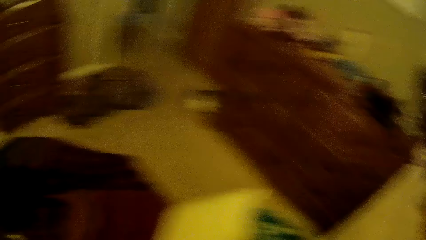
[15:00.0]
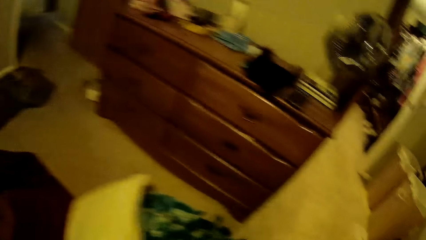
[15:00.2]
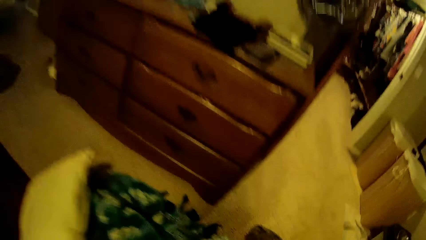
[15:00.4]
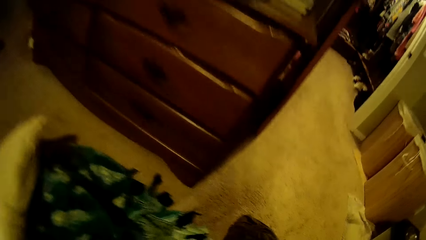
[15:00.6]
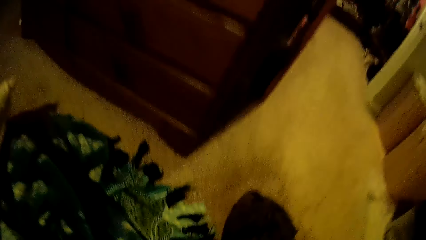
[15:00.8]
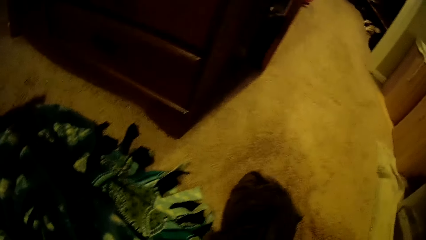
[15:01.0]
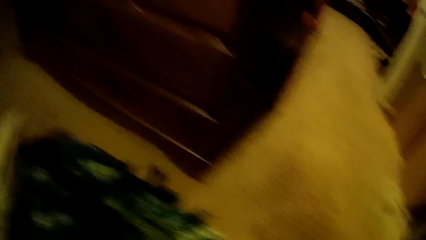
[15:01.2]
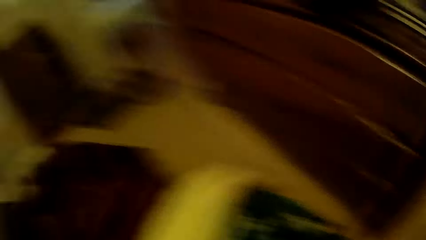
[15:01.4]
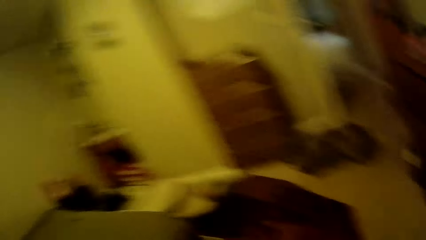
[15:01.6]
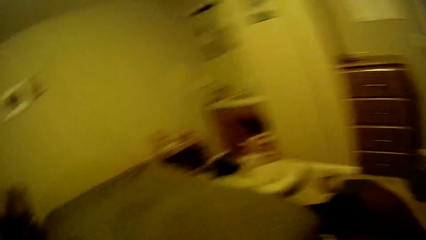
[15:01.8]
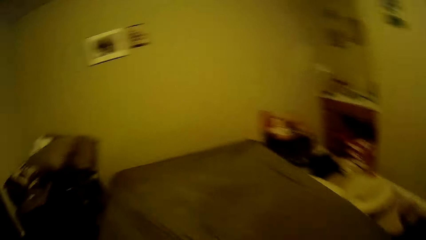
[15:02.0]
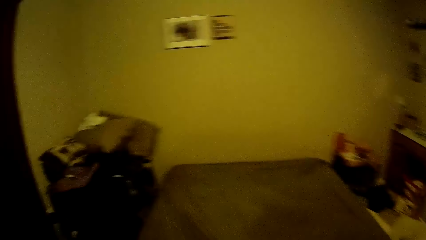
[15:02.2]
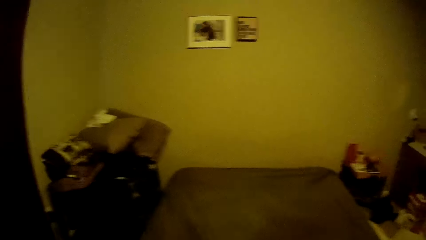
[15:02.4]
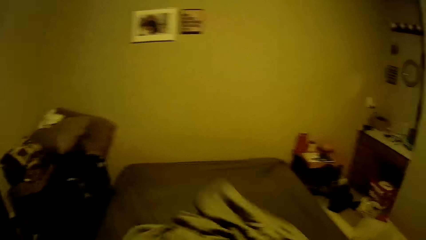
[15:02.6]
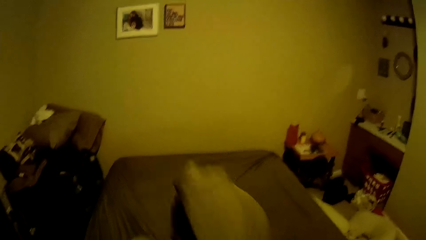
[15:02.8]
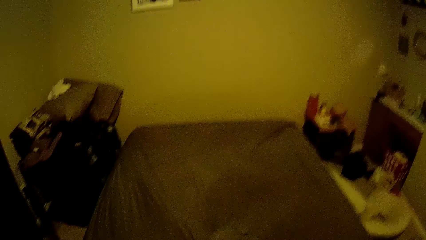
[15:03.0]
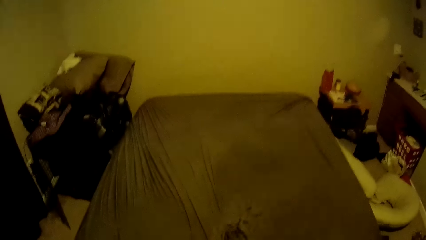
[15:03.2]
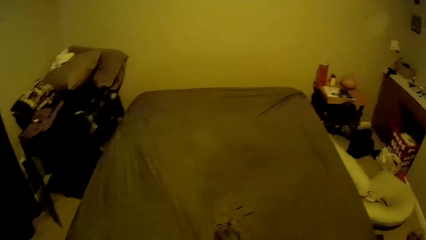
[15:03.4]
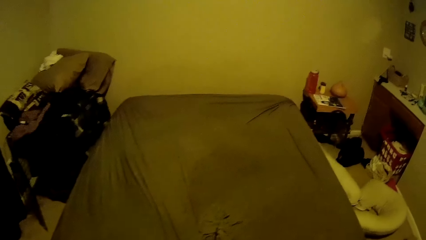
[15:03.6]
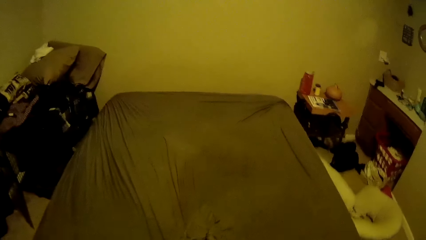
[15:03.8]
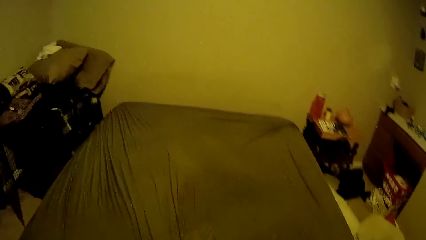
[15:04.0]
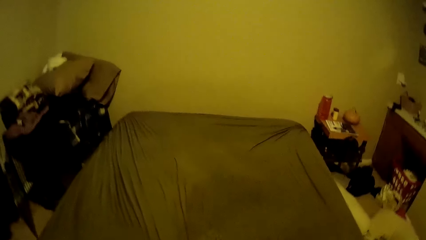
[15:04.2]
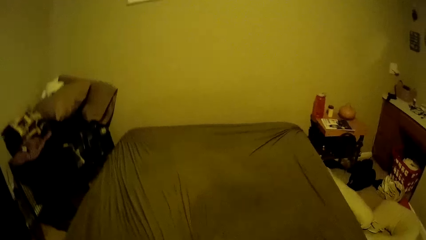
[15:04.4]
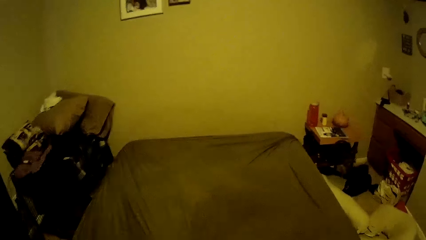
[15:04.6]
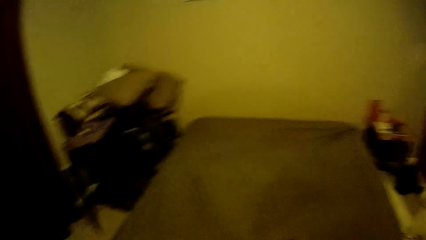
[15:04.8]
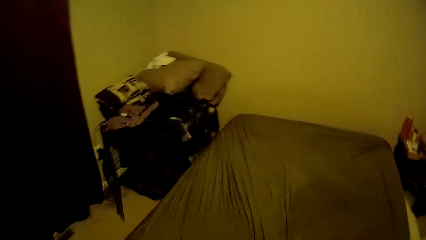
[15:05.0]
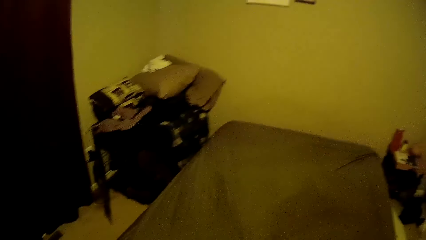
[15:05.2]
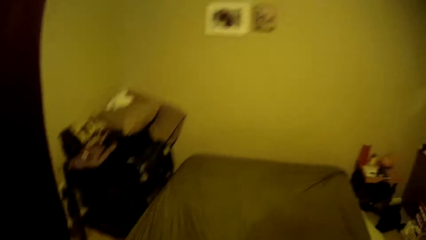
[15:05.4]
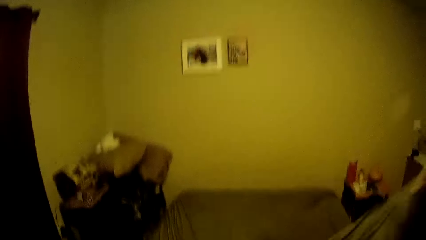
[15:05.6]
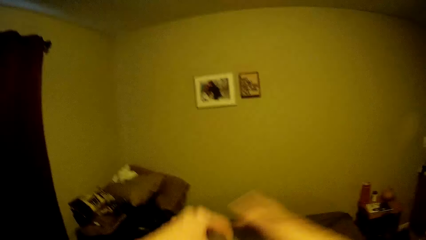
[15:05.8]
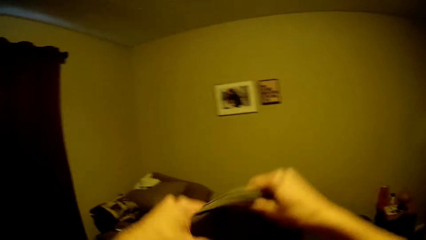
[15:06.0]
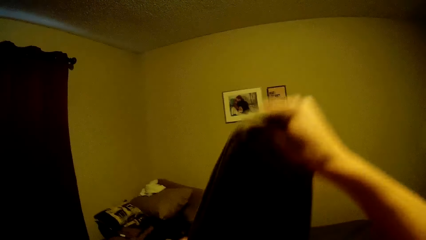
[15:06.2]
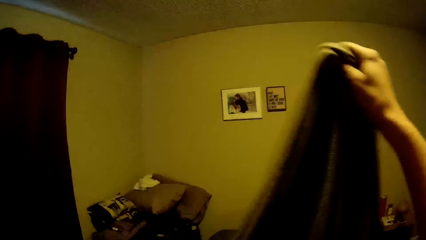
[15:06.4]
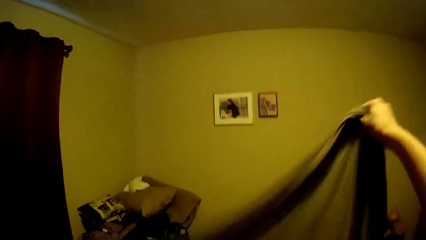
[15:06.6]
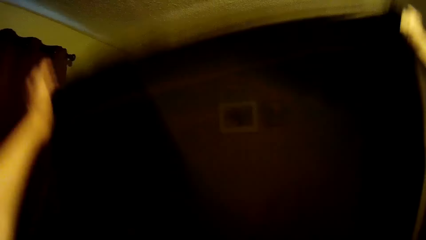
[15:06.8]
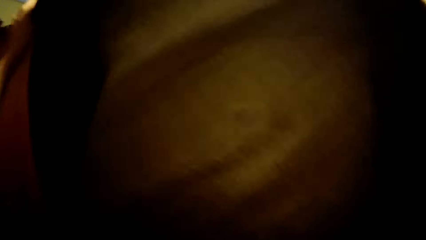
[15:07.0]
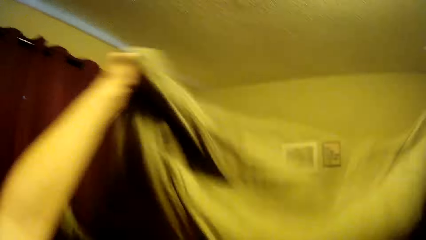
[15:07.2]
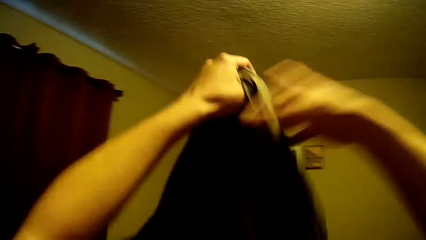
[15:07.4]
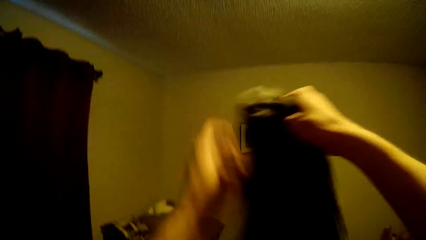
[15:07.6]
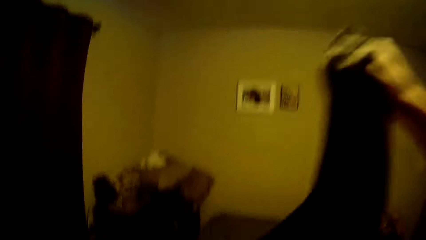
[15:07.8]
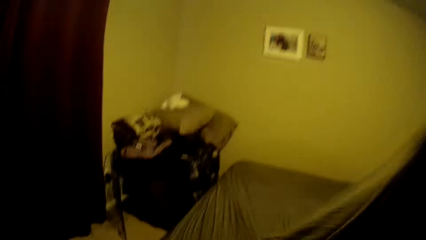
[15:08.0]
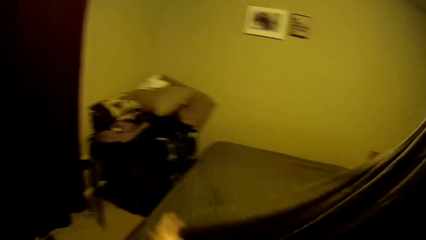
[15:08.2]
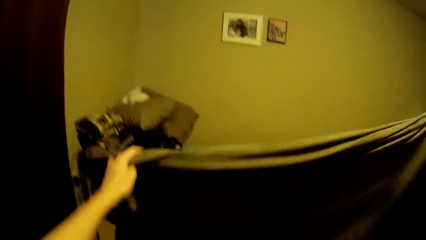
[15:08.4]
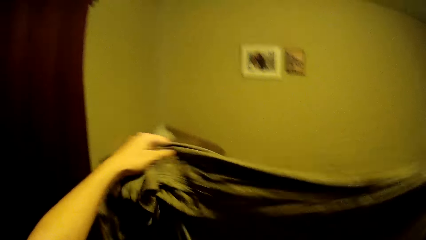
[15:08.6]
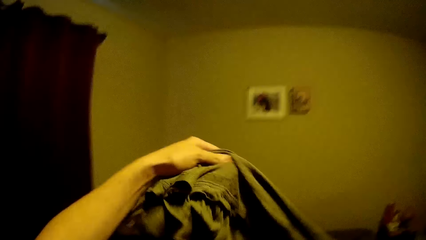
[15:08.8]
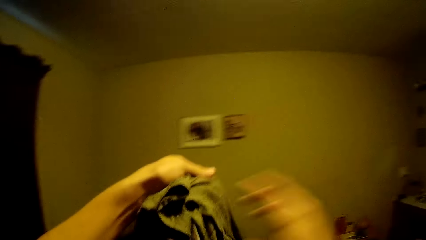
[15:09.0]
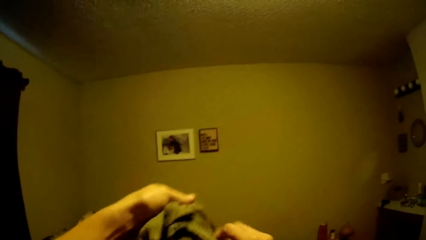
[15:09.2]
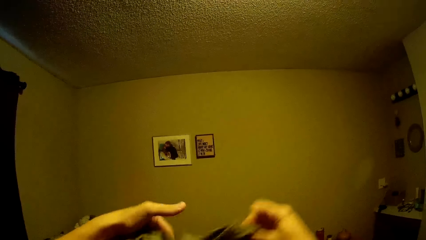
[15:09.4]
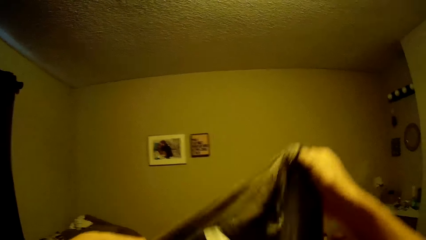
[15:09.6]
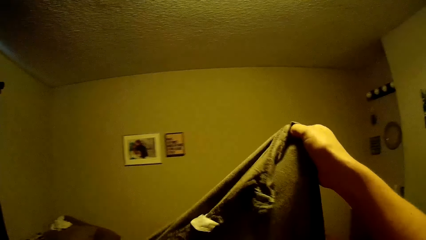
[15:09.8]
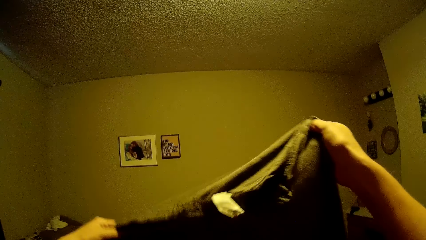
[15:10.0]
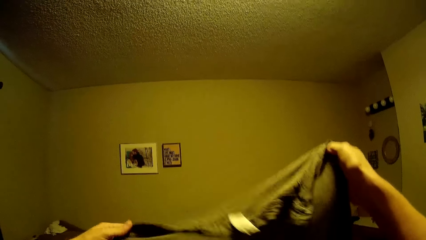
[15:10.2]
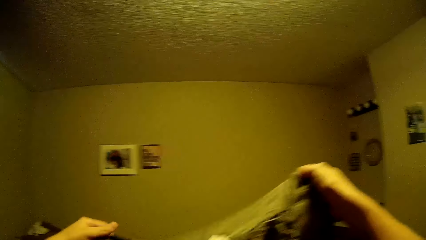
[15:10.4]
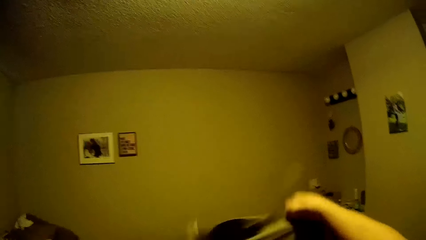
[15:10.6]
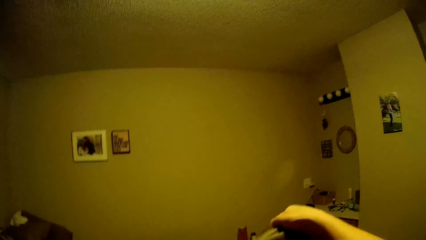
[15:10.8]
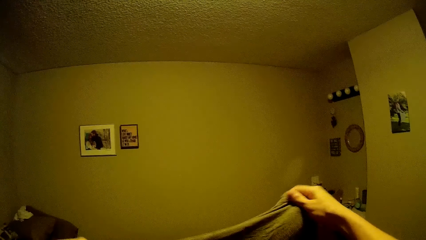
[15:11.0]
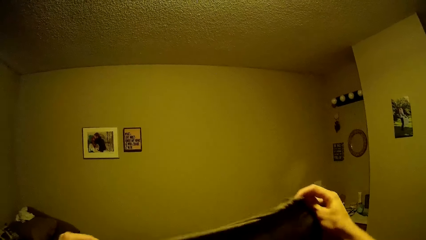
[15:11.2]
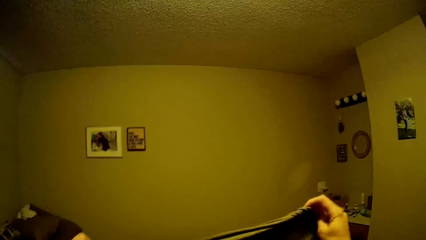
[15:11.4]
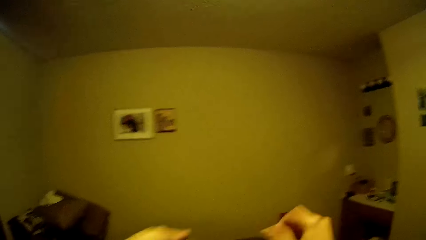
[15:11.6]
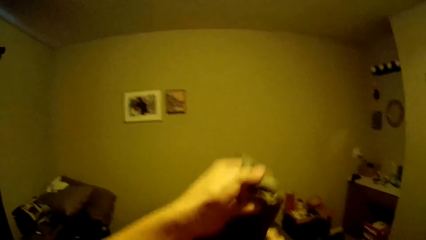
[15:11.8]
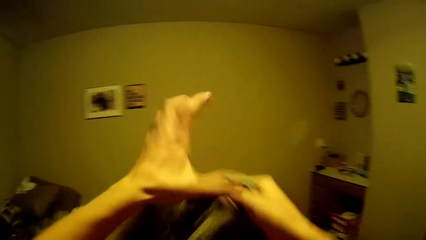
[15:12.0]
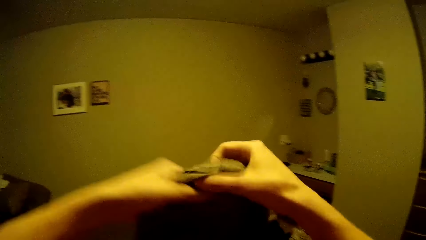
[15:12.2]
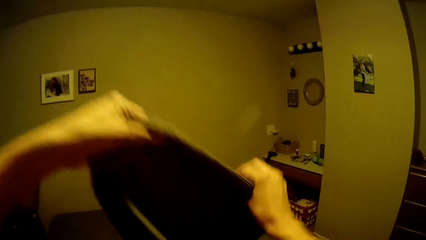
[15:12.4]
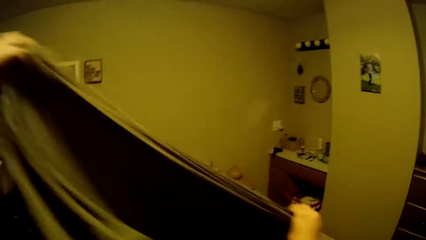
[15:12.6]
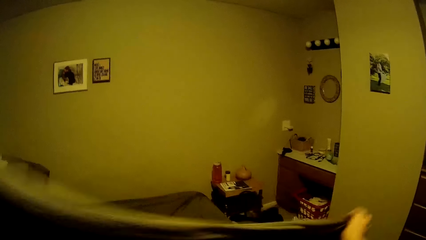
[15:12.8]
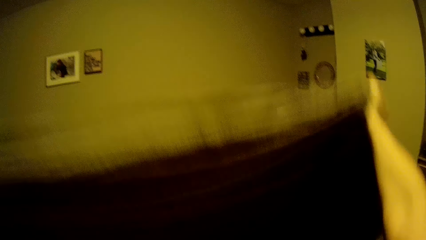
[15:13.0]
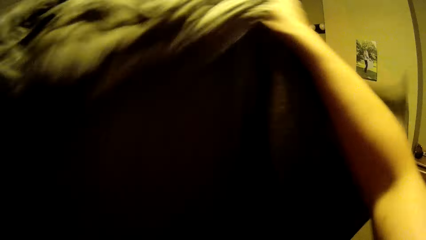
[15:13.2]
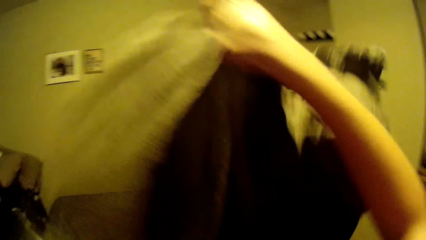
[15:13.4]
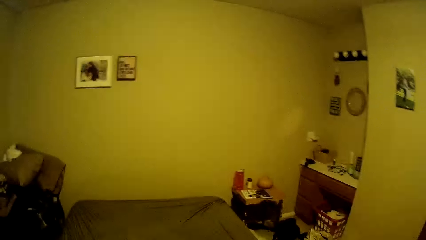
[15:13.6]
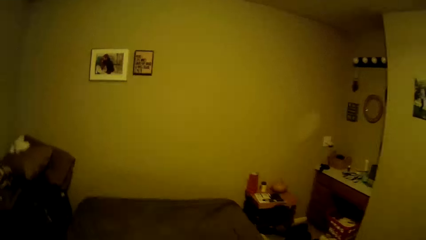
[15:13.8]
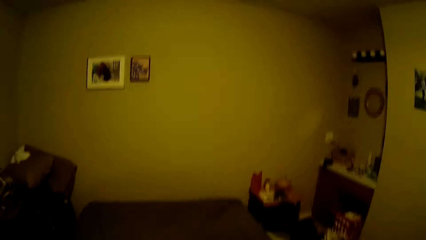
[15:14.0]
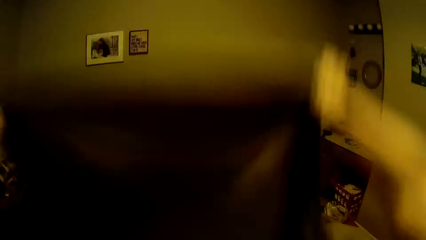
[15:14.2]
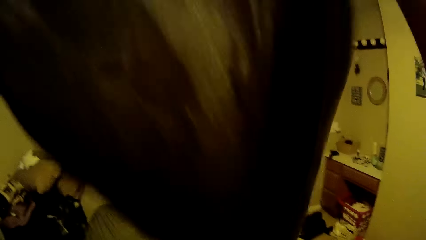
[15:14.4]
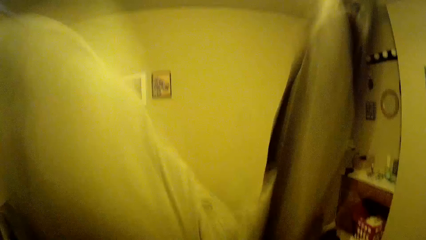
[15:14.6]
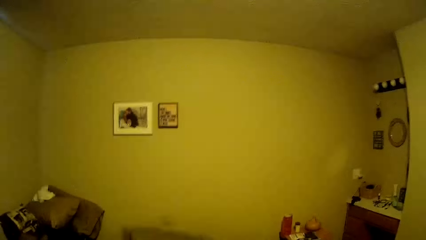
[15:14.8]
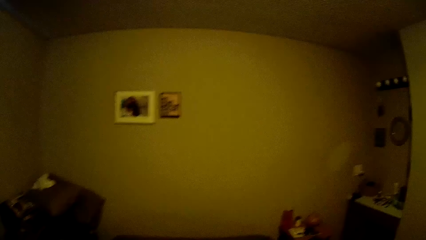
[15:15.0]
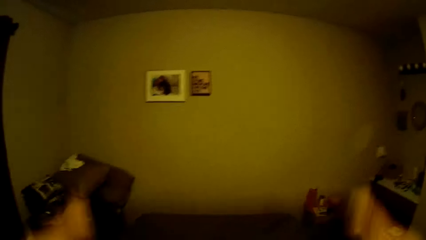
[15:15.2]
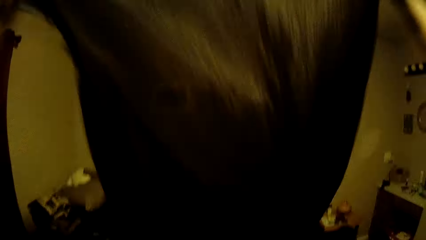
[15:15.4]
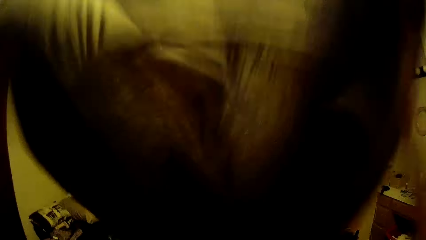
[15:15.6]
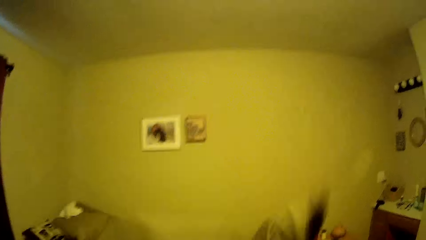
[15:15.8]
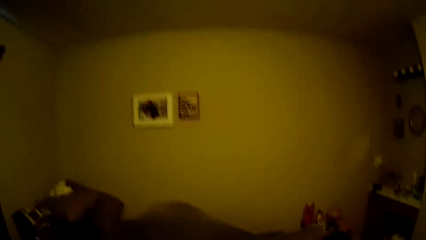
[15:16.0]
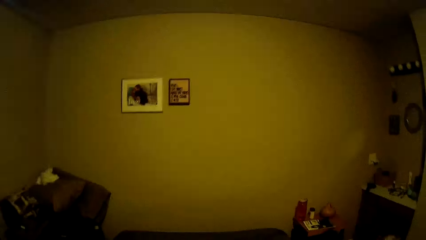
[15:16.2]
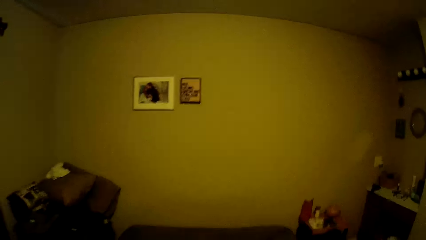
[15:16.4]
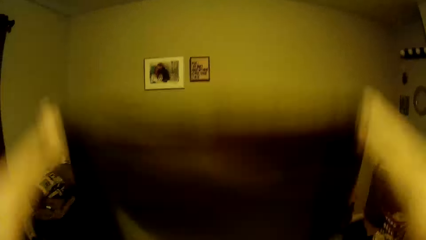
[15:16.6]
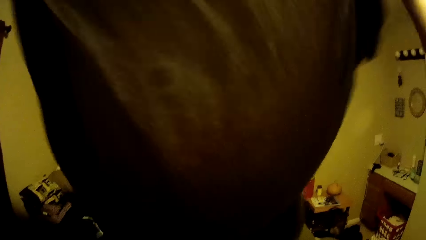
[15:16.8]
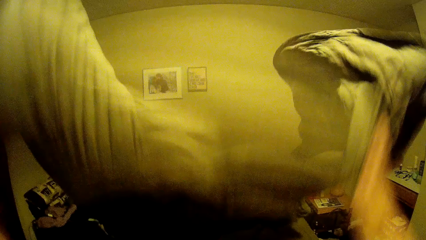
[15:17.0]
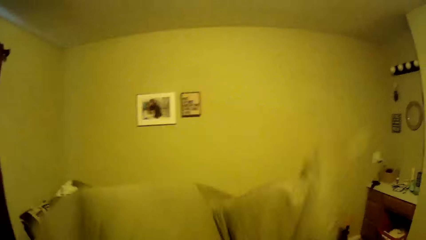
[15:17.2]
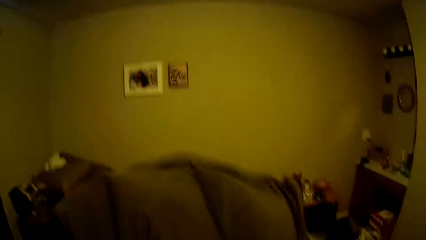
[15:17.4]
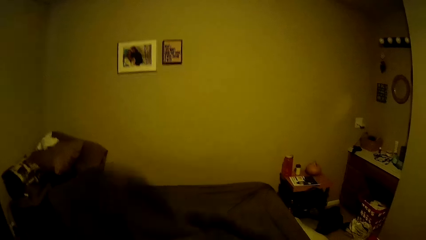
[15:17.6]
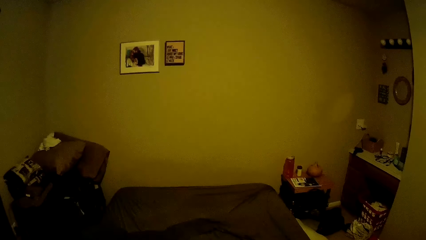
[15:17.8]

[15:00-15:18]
The camera wearer picks up a second brown bedsheet or top sheet from the floor. They throw the second brown bedsheet on the bed. They hold the top sheet and lift the top sheet. They adjust the second brown bedsheet. They turn the top sheet. They lift the top sheet up. They straighten the second brown bedsheet.
